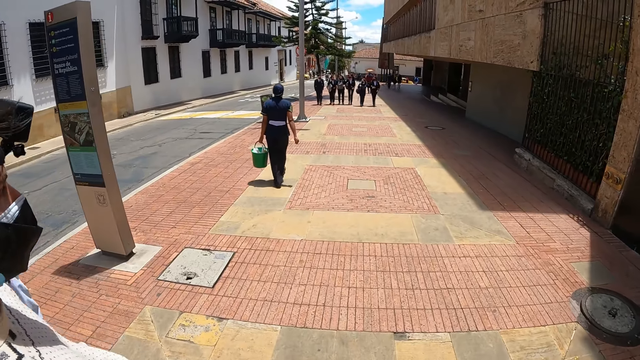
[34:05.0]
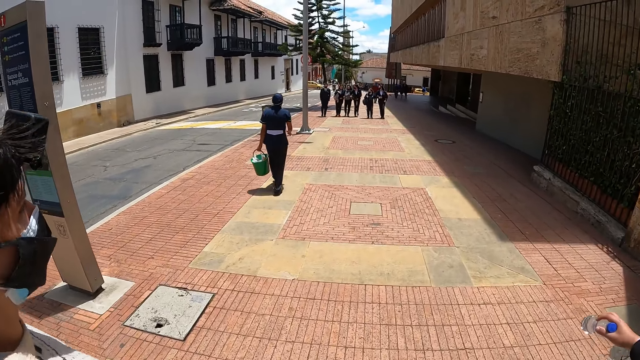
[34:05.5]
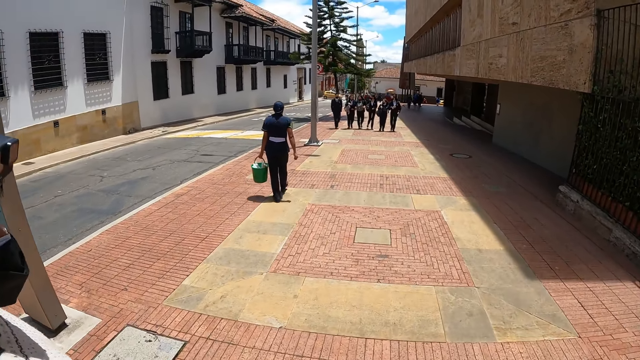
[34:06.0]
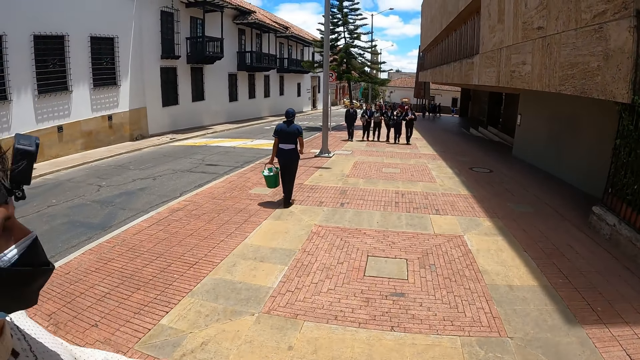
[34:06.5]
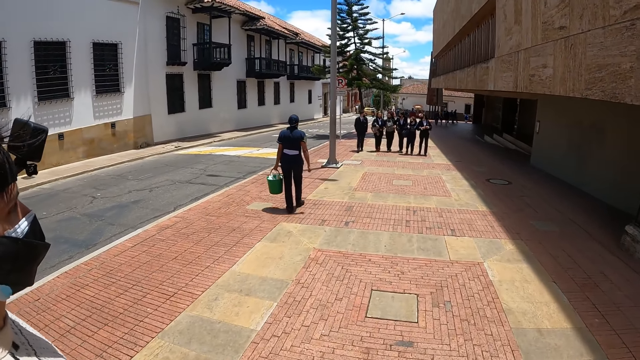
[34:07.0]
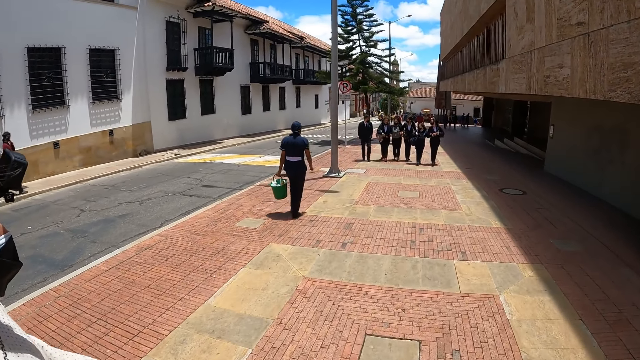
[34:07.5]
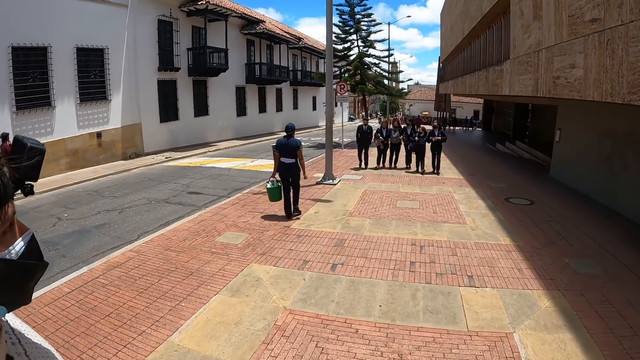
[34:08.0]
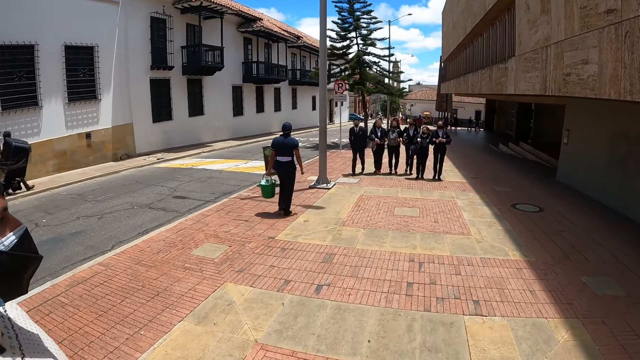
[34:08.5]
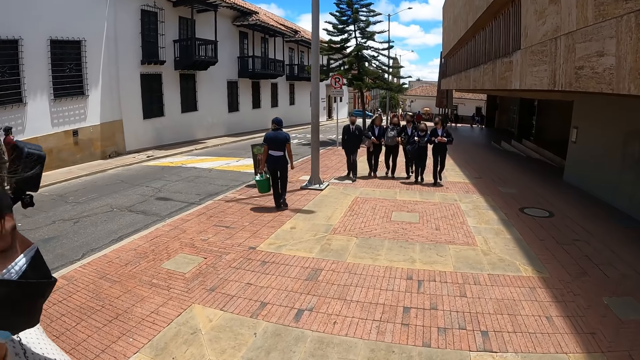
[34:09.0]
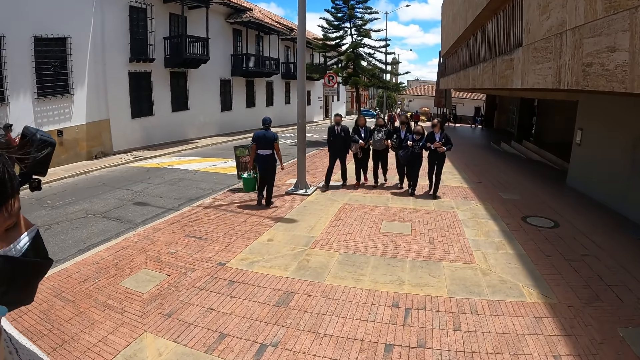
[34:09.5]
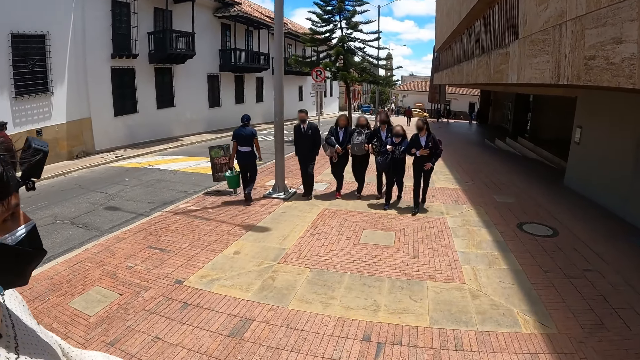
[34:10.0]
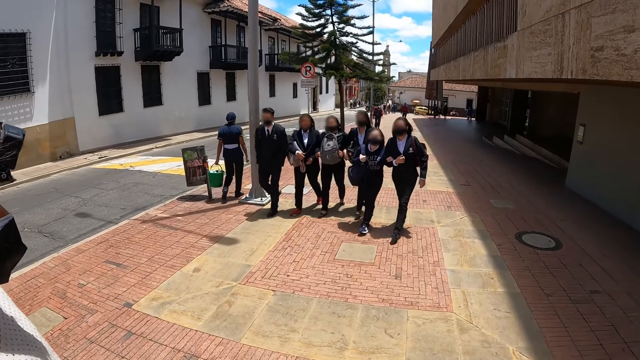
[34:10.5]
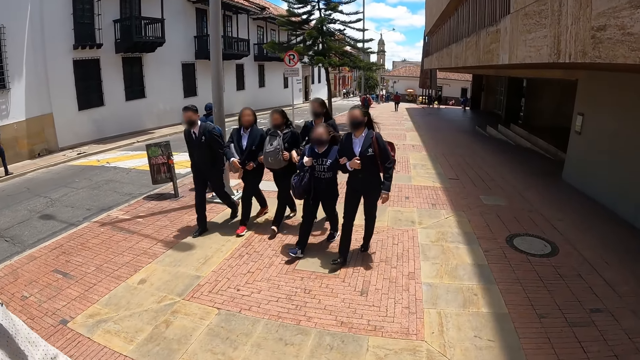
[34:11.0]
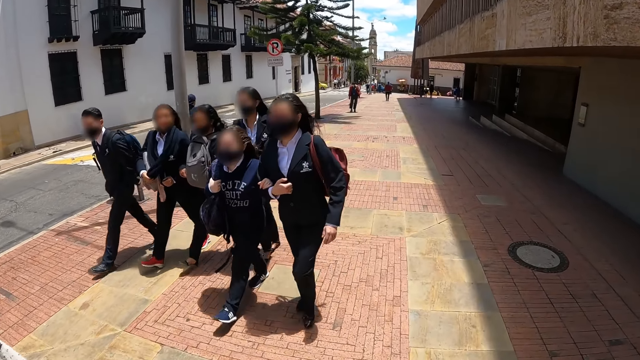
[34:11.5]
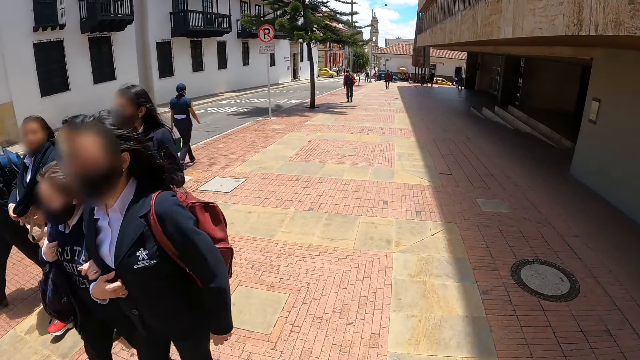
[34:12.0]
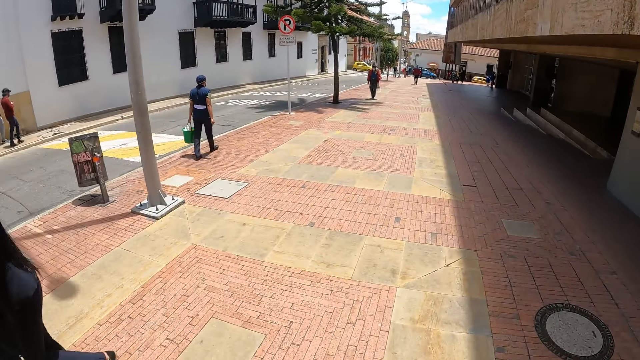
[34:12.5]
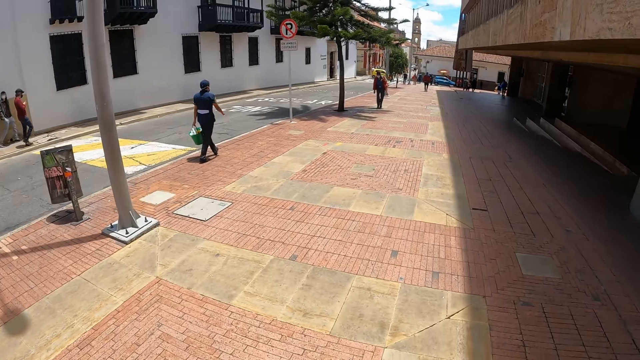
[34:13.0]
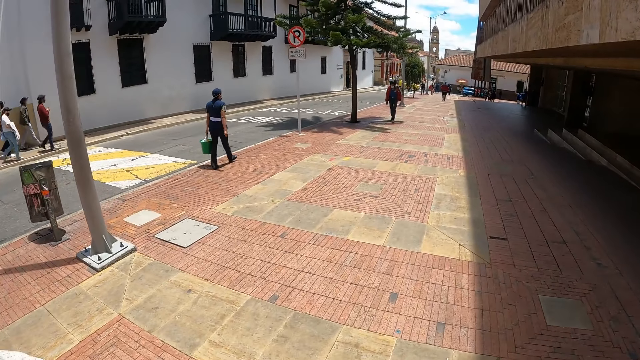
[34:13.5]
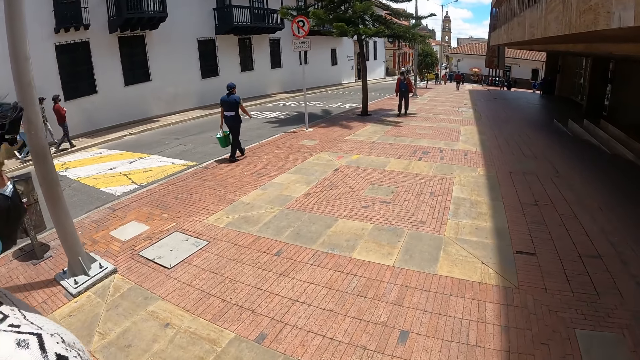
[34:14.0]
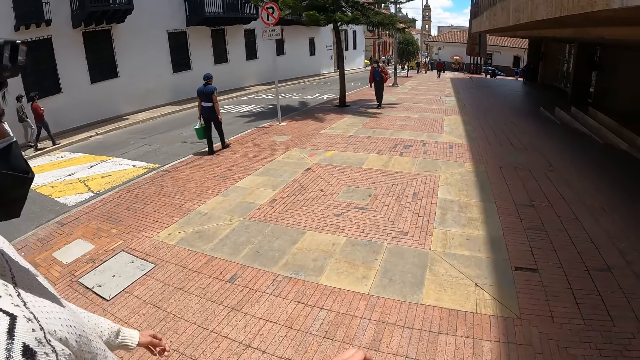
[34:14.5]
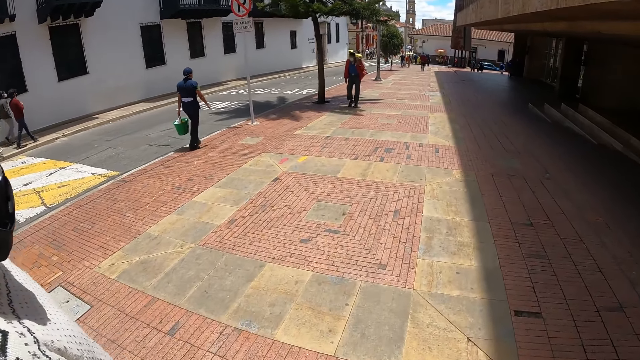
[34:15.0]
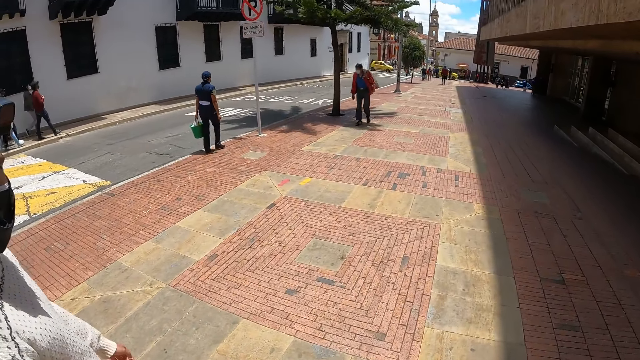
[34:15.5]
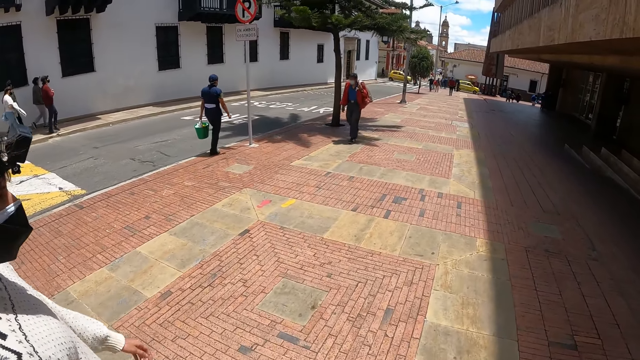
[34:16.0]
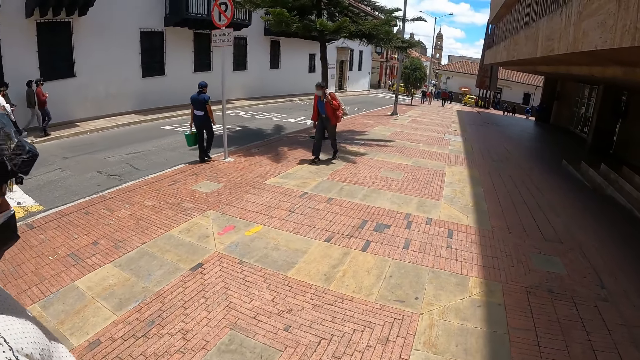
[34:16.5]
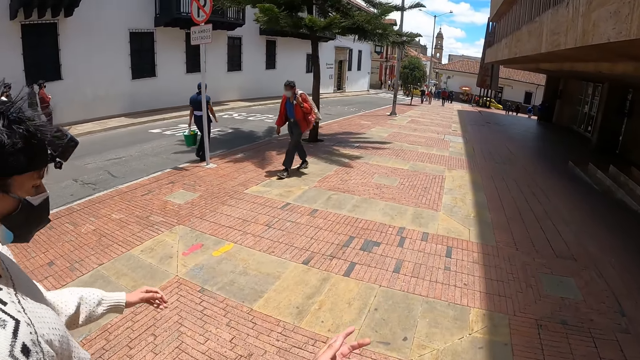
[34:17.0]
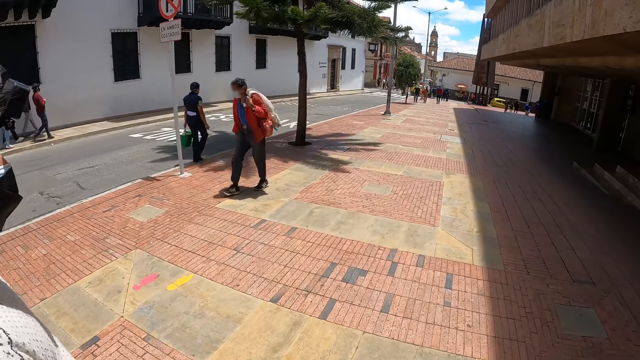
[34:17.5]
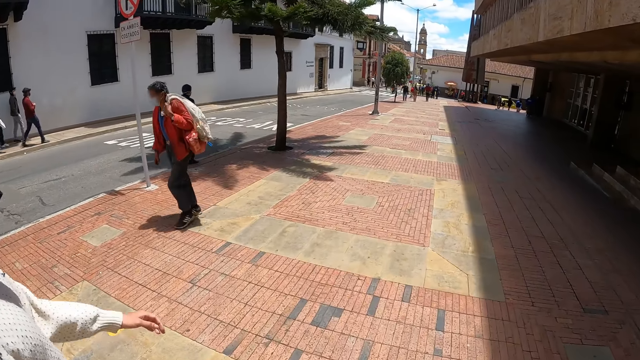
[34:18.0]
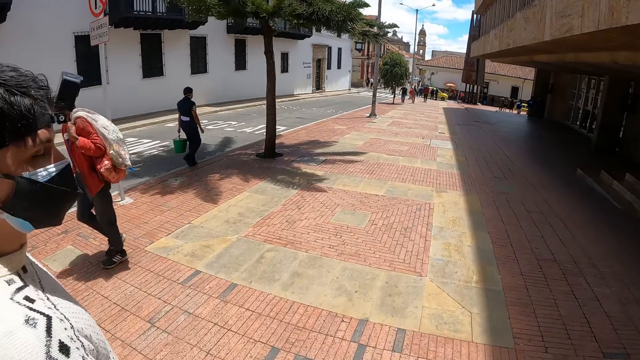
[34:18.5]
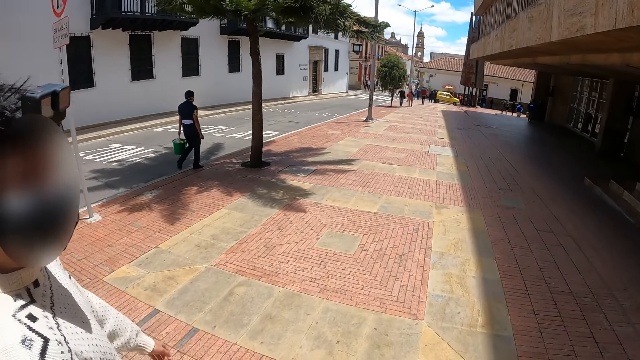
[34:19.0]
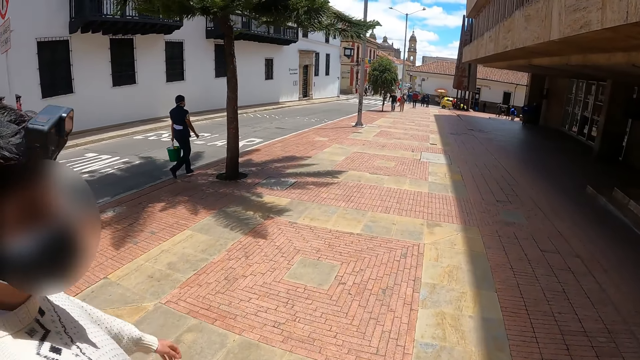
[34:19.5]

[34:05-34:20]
The camera wearer converses with a man. They look at the pedestrians. They look at the man.

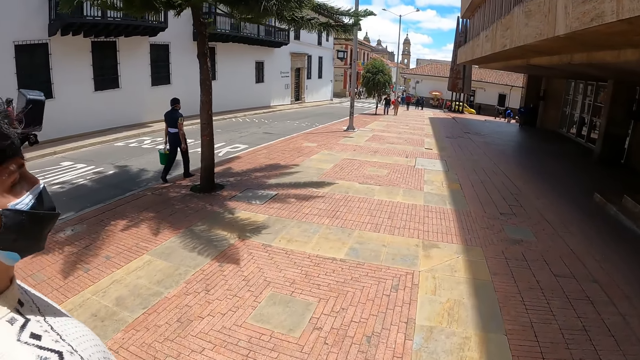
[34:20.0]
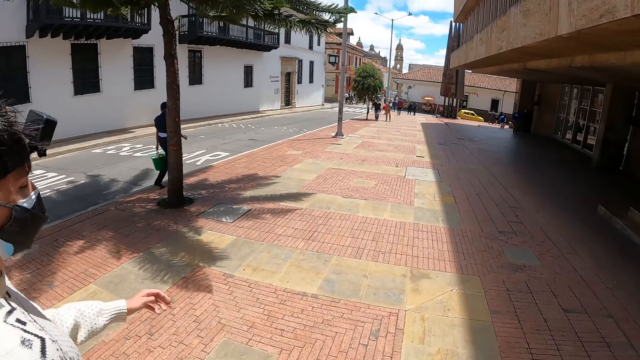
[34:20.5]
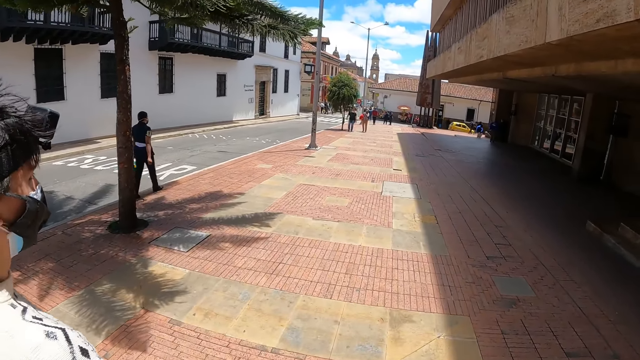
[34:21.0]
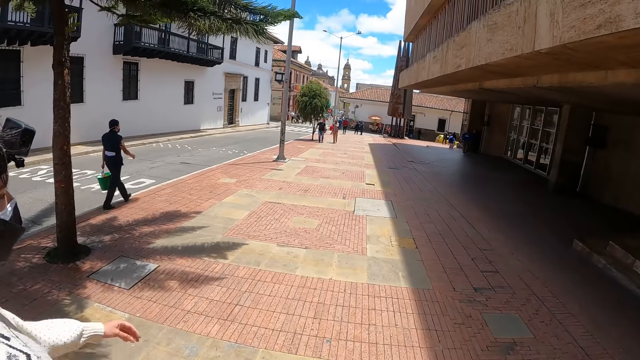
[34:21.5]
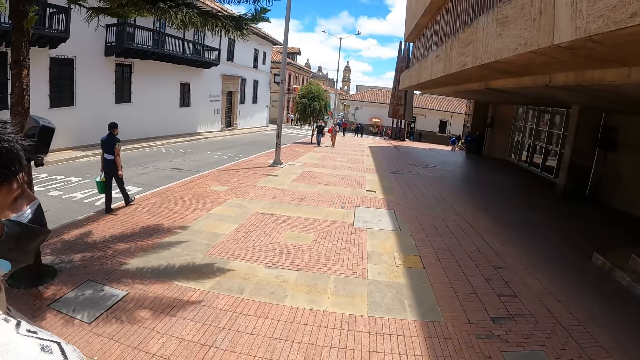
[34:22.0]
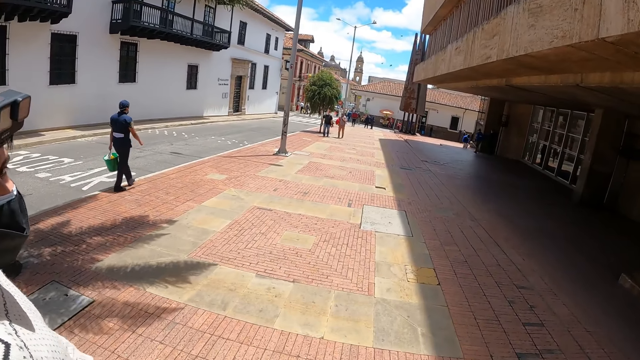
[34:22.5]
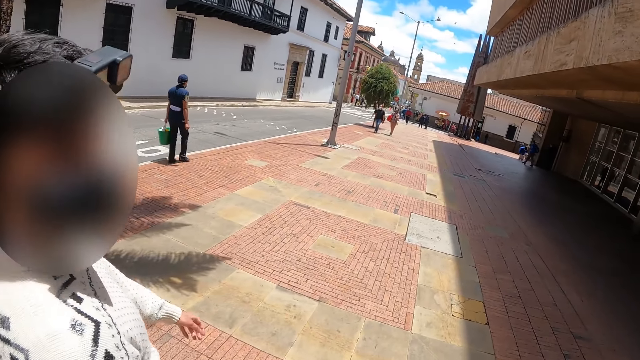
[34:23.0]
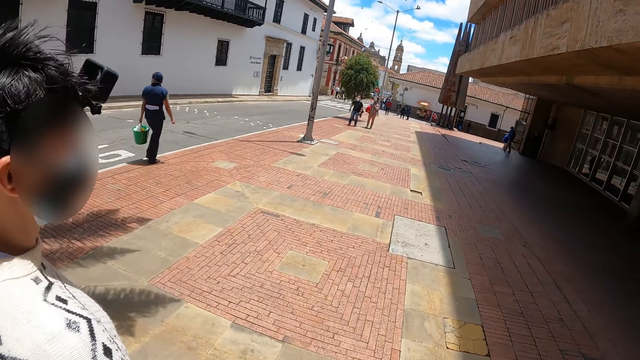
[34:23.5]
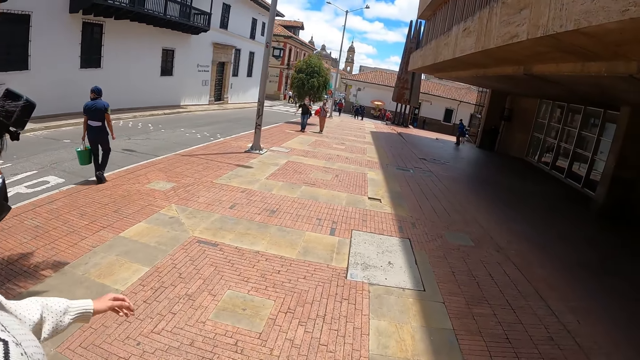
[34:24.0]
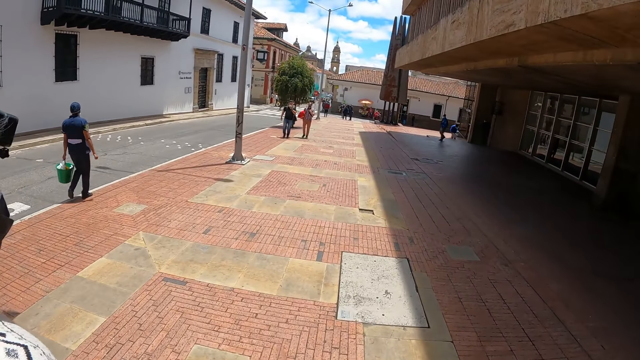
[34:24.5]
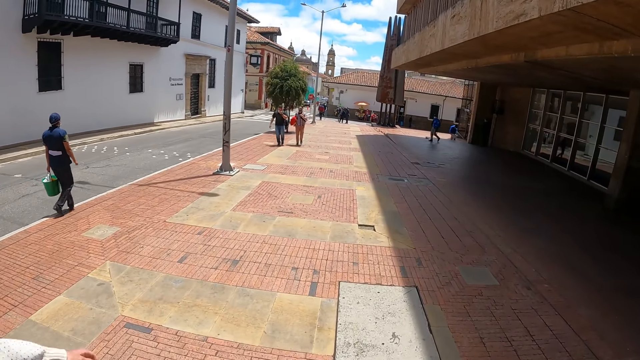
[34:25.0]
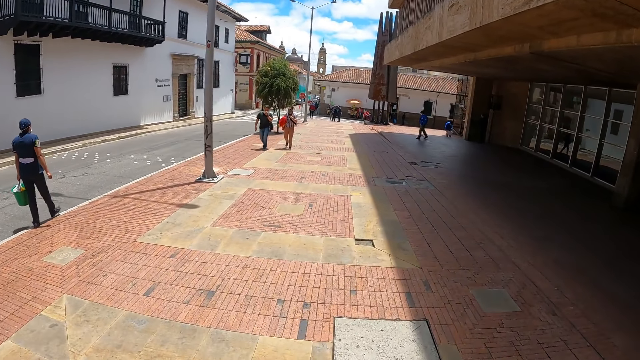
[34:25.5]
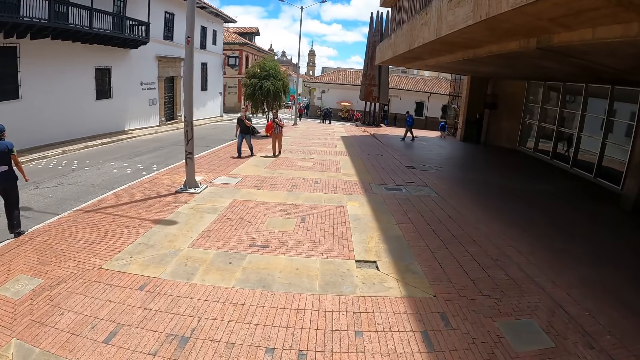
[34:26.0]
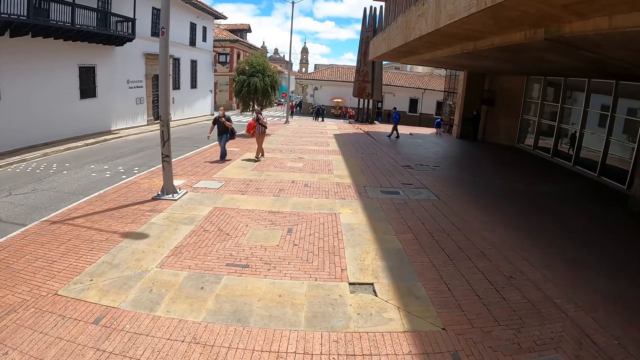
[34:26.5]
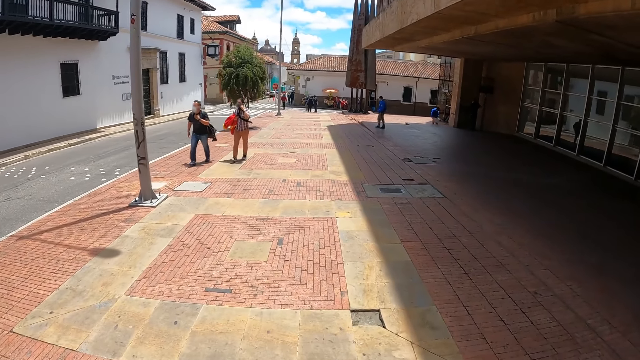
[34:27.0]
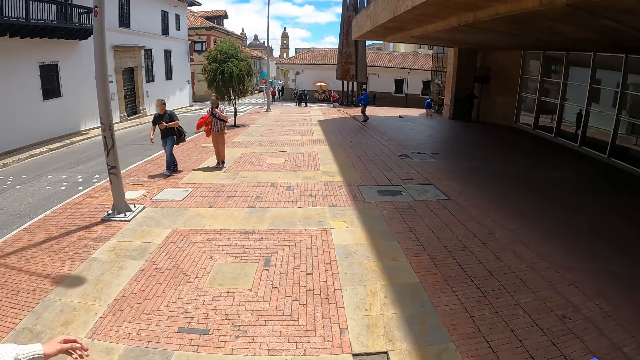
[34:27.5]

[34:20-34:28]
The camera wearer walks on the street pathway.
